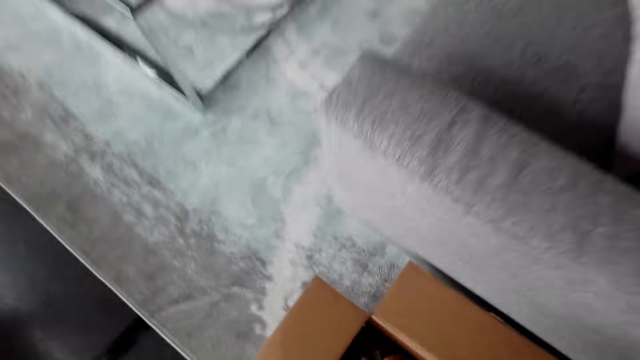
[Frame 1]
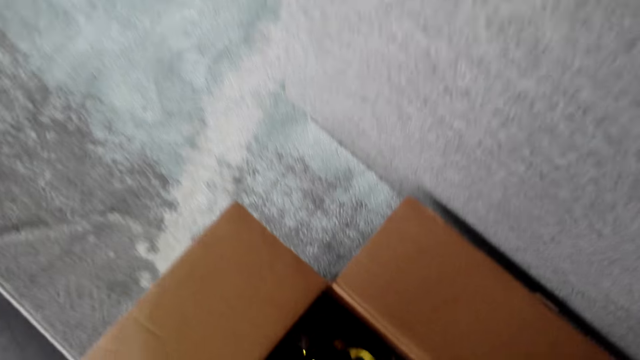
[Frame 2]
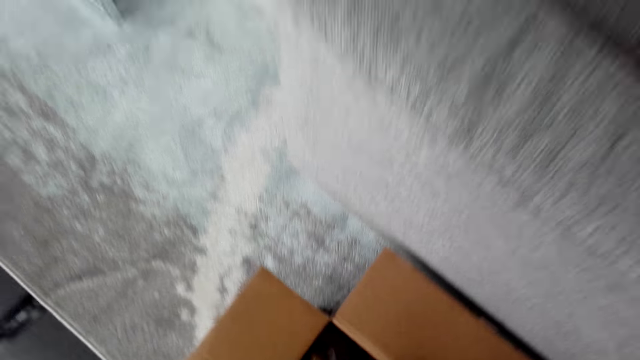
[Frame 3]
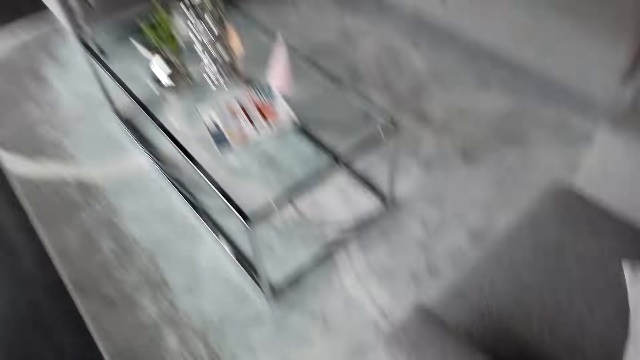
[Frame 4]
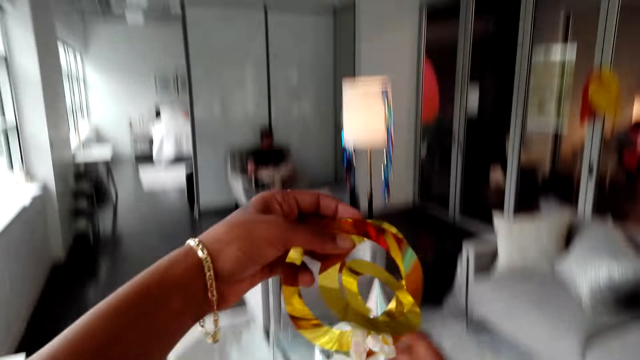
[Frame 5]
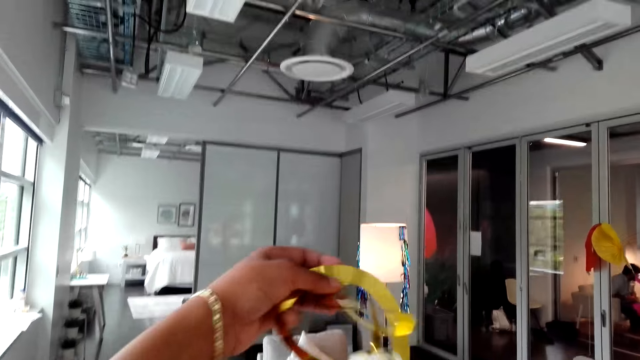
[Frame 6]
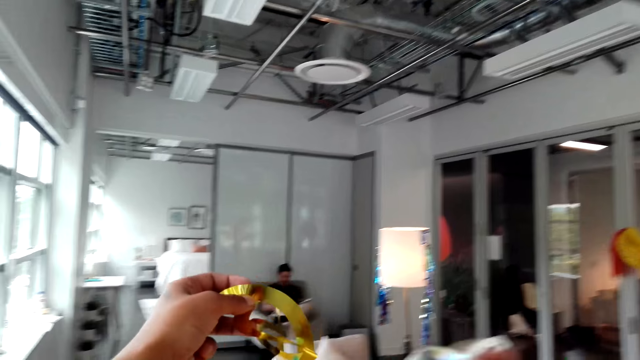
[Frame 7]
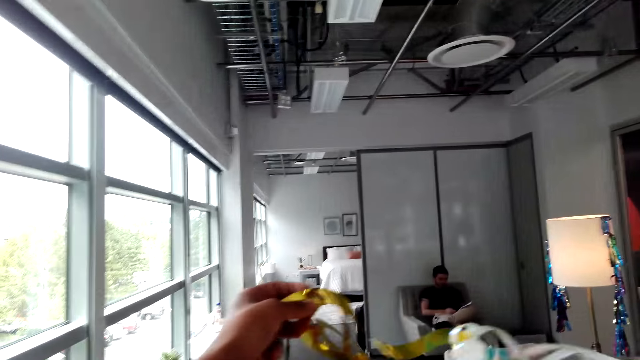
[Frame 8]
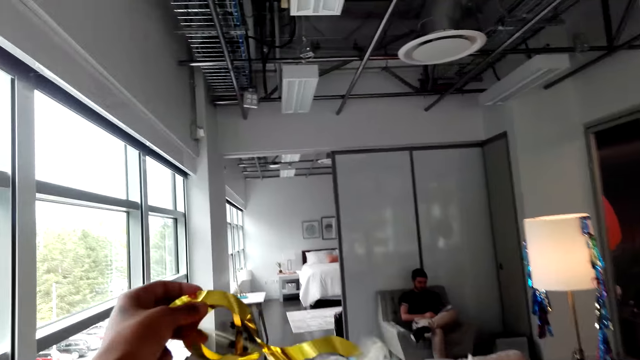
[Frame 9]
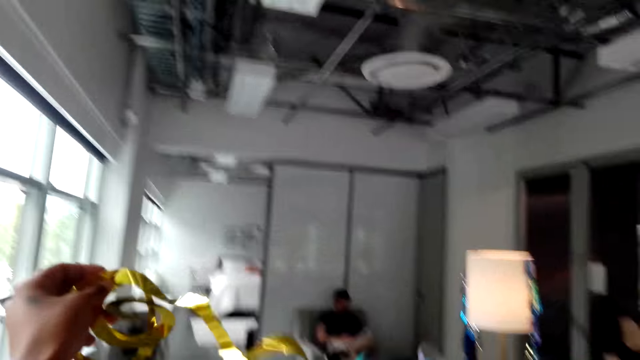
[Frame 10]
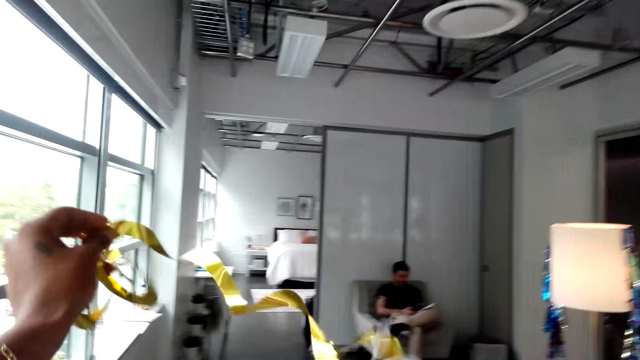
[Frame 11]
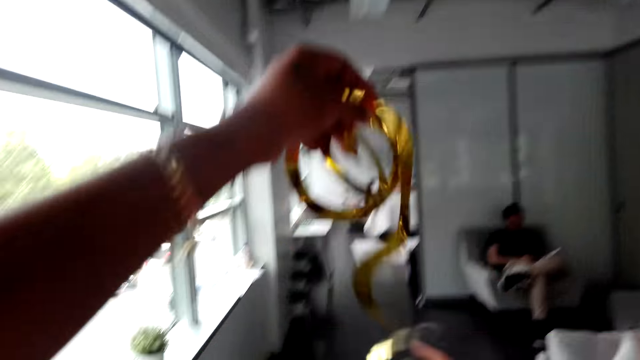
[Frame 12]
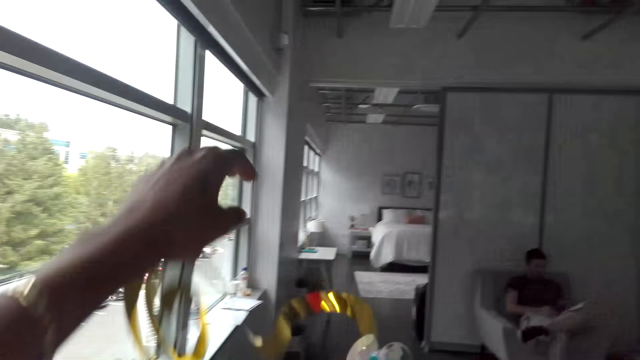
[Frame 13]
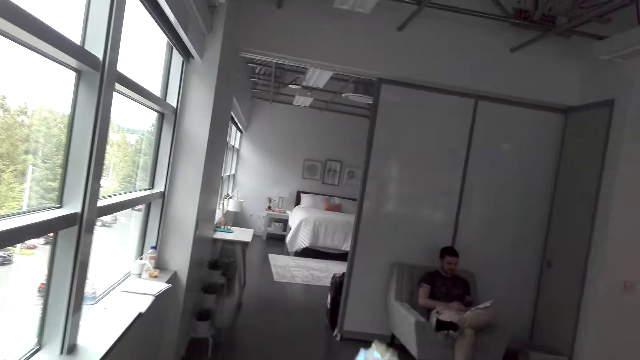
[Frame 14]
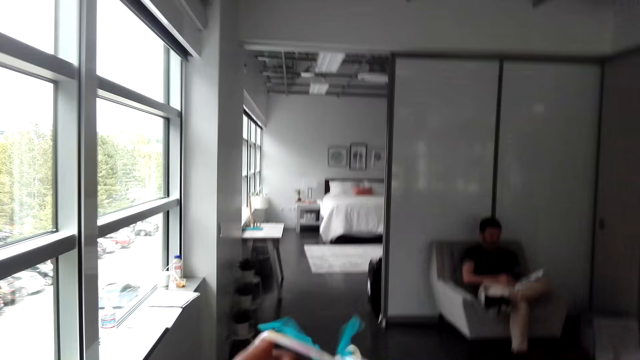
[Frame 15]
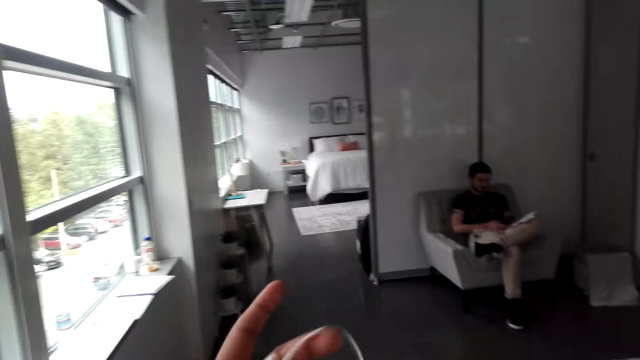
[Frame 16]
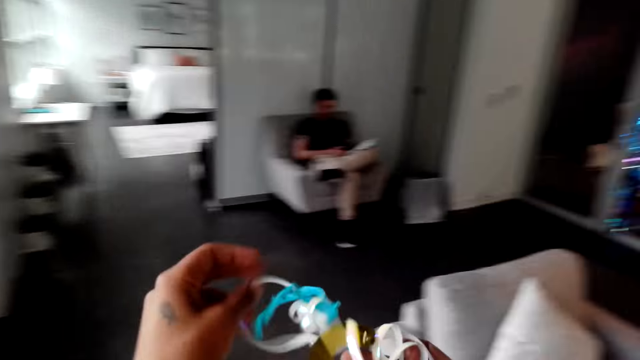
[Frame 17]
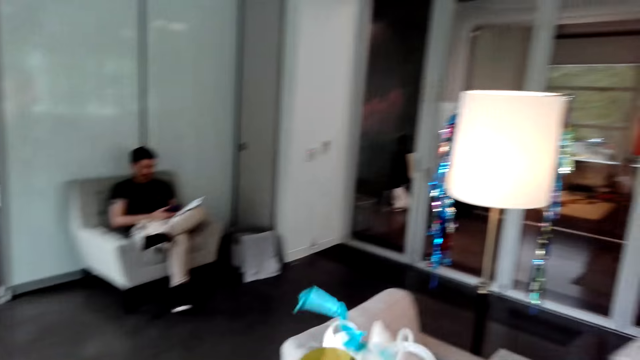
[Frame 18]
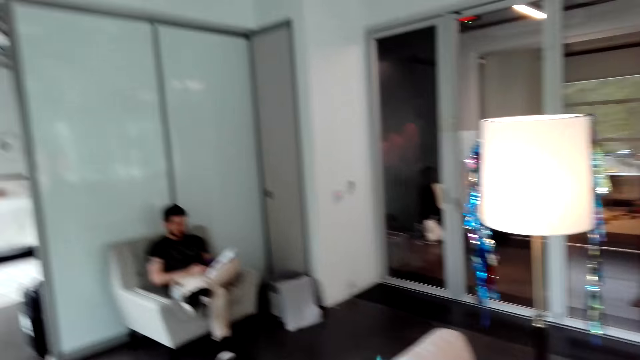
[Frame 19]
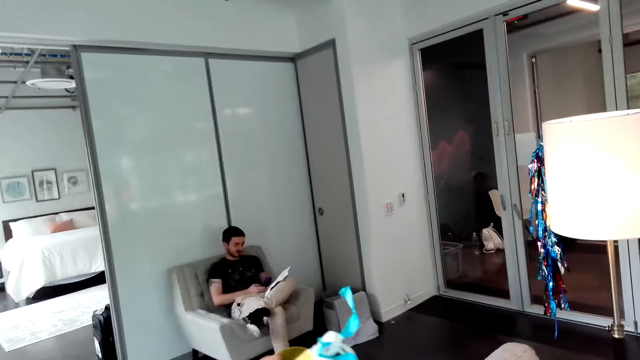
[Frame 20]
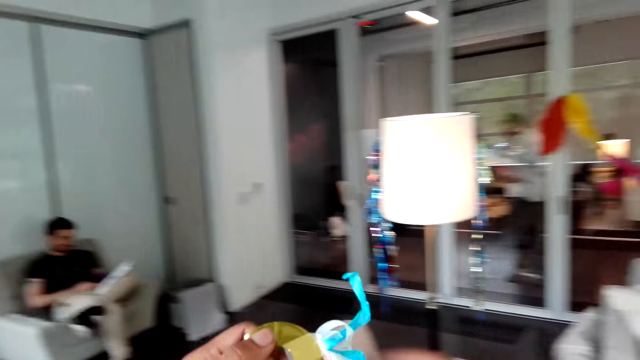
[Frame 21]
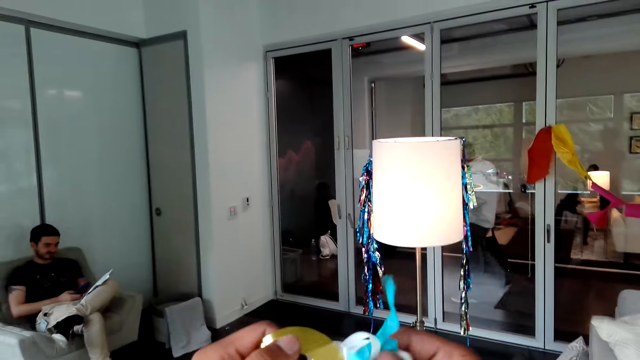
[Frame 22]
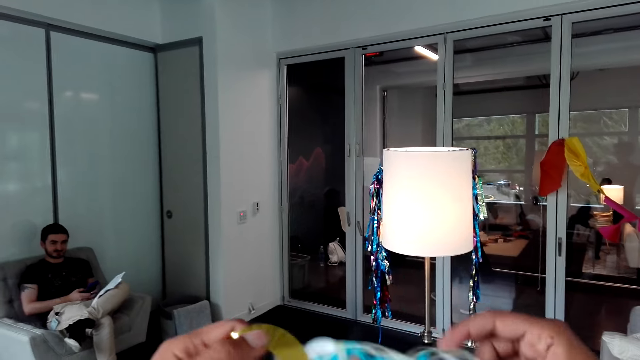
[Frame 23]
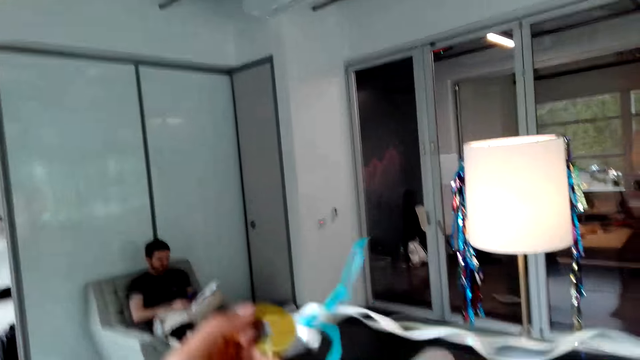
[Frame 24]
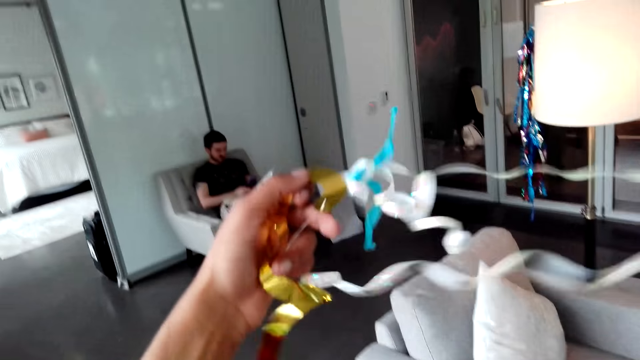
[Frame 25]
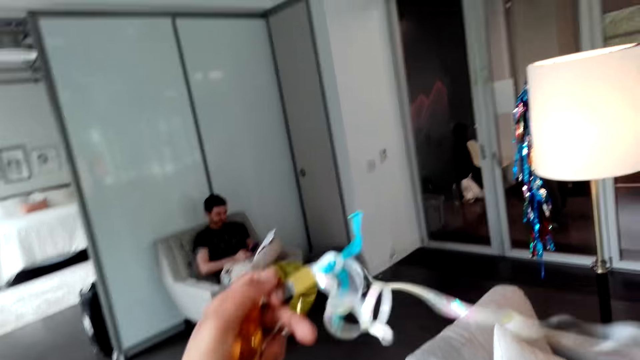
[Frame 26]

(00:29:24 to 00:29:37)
The camera wearer picks up decorations from the box. He untangles the decorations in his hands. A person sits on the couch. The camera wearer straightens the flower decorations in the room.

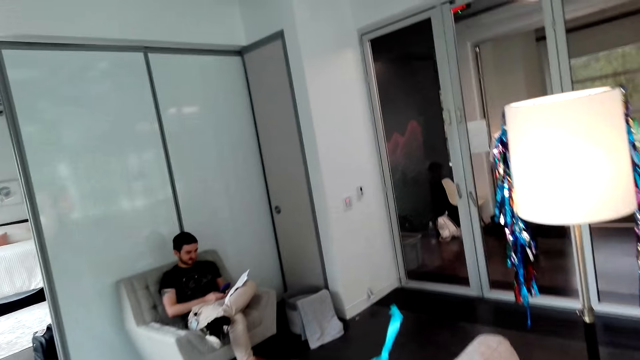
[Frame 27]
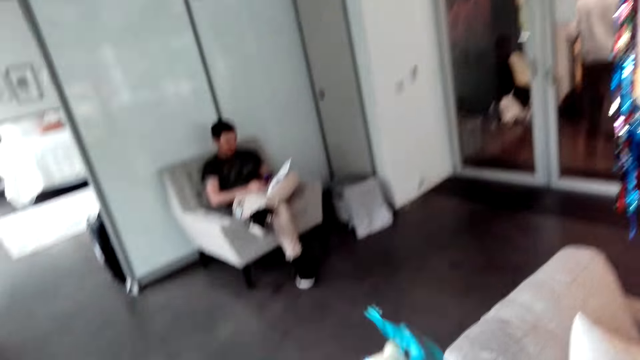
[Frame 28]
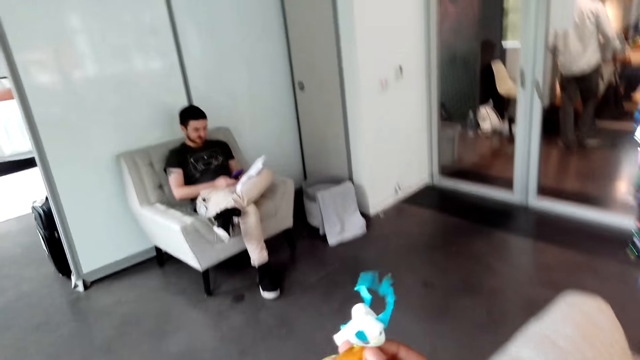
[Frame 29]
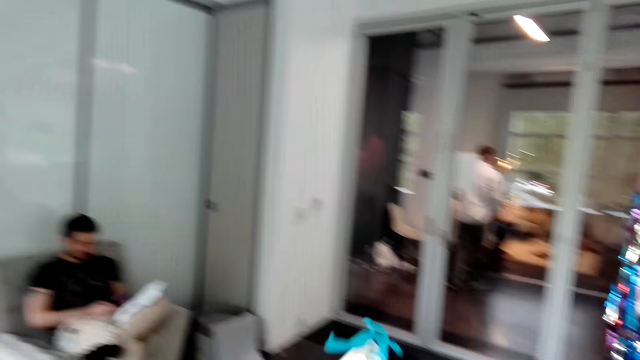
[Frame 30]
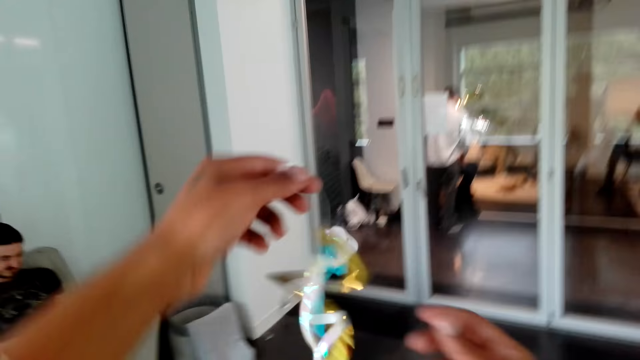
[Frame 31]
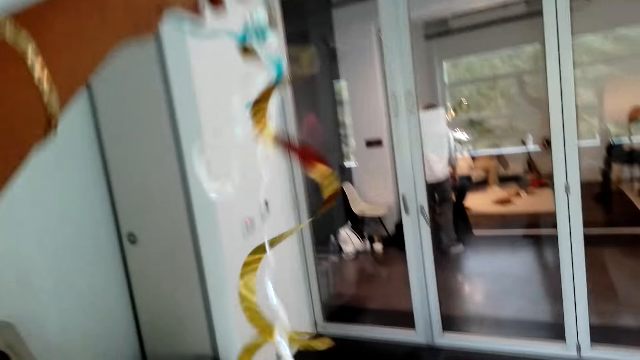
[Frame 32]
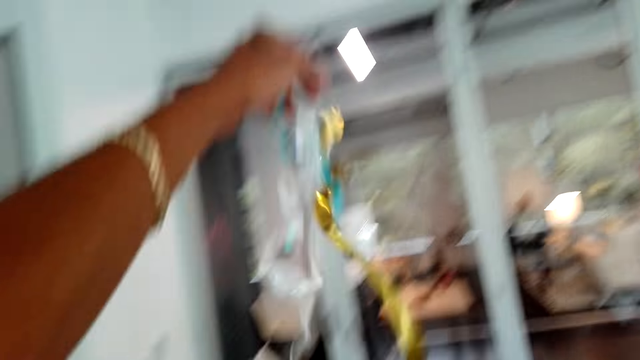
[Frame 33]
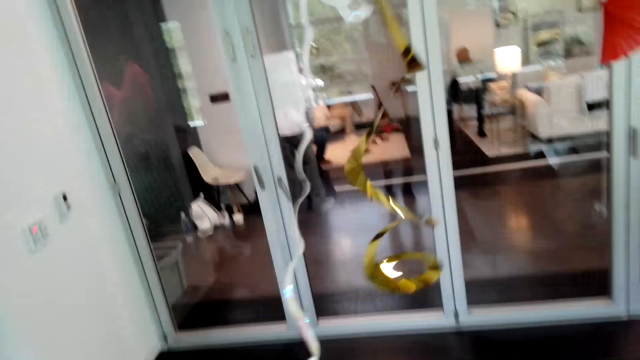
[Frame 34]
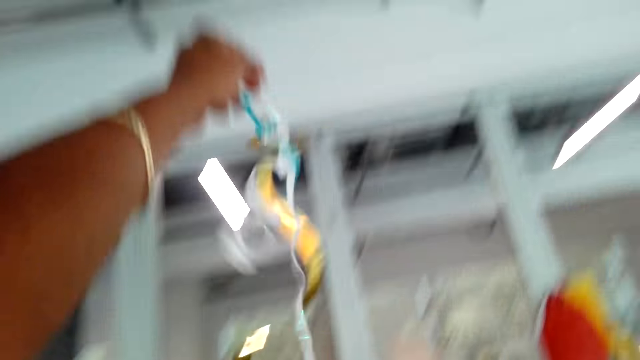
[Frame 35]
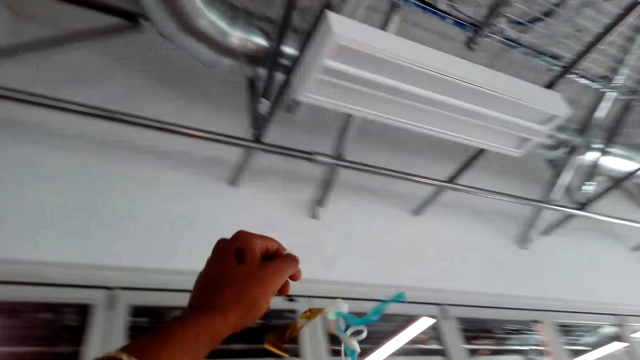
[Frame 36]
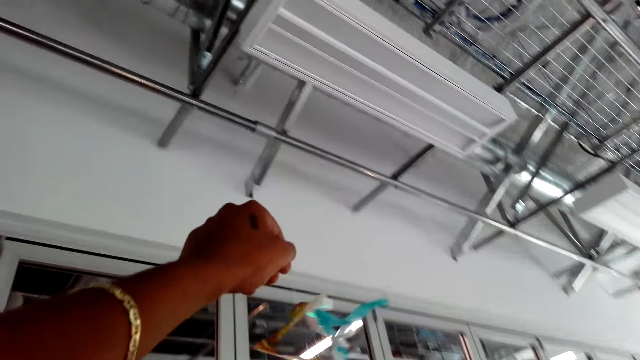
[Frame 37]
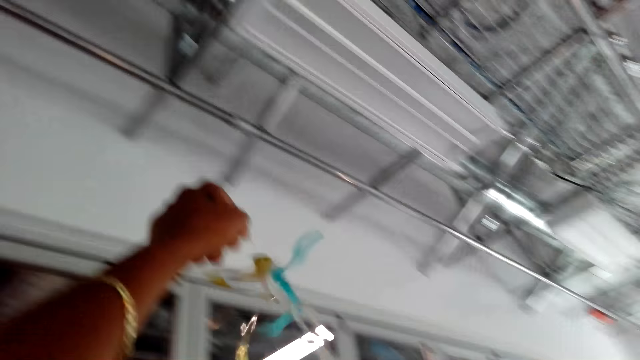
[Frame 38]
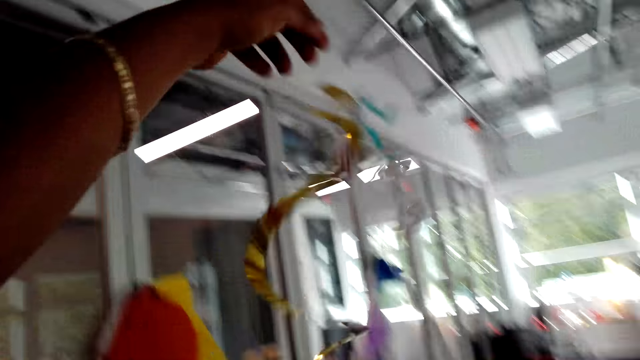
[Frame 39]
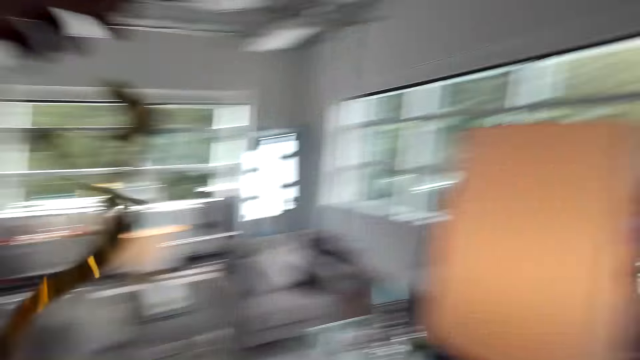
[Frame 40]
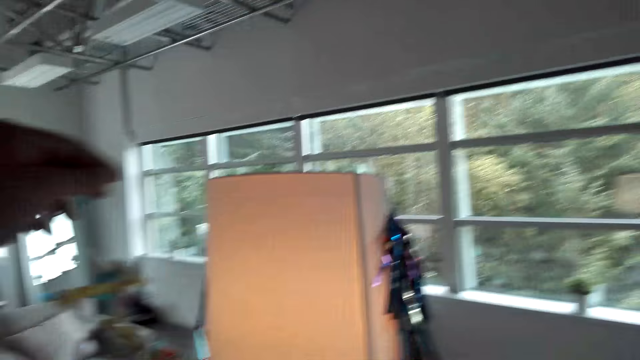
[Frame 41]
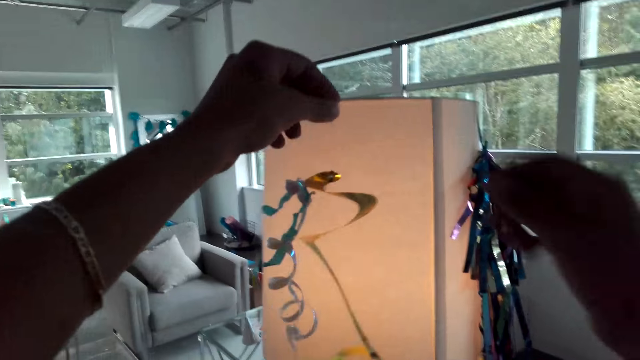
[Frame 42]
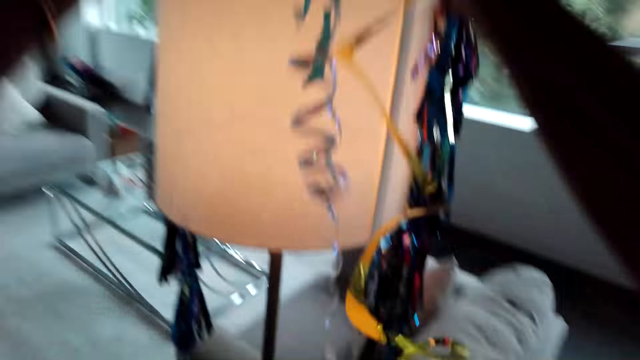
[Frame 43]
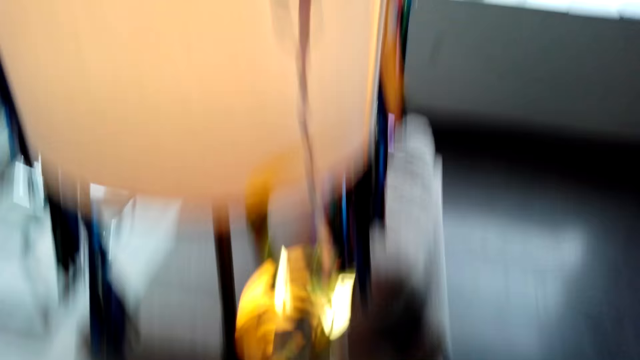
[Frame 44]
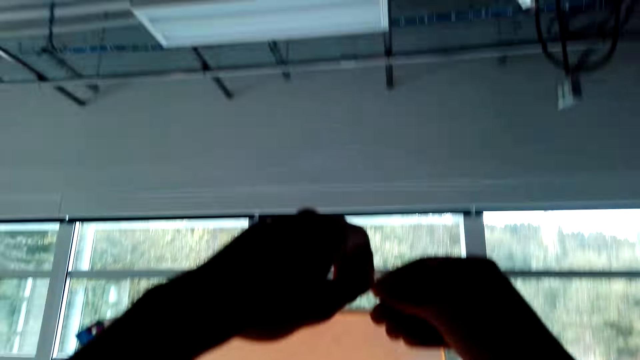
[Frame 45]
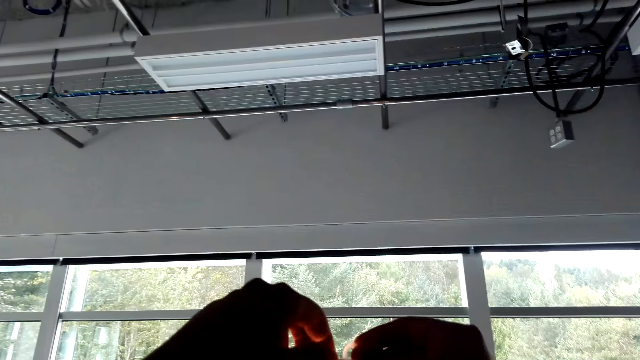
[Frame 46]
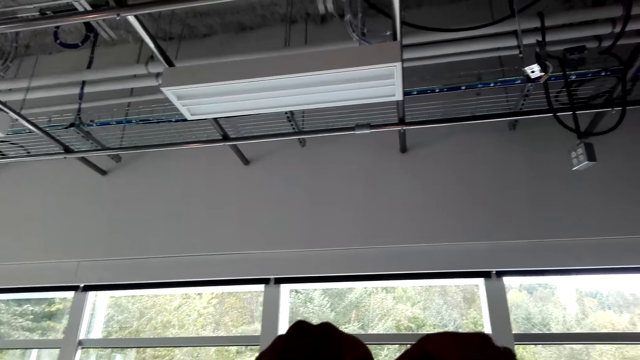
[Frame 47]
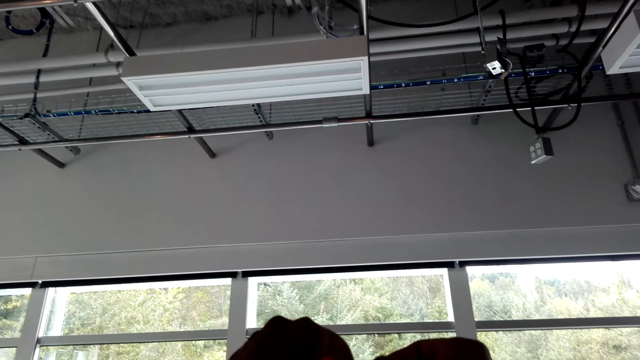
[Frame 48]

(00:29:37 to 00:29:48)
The camera wearer holds up the decorations. They hang the decorations on the lamp.
